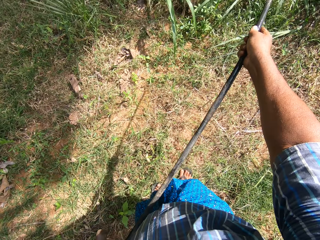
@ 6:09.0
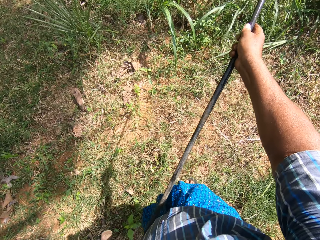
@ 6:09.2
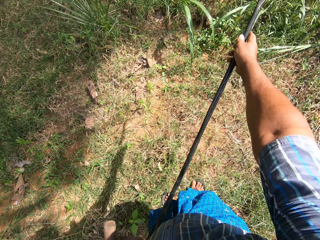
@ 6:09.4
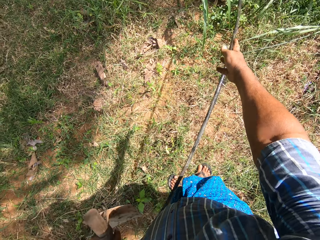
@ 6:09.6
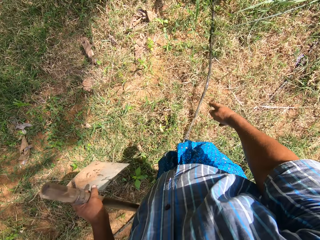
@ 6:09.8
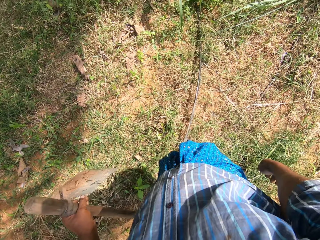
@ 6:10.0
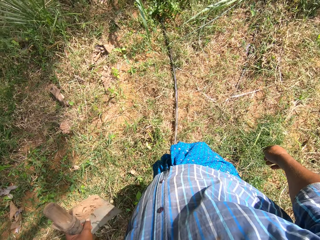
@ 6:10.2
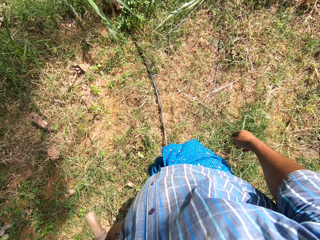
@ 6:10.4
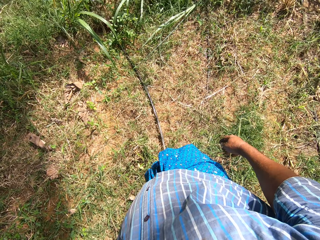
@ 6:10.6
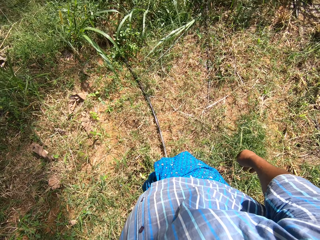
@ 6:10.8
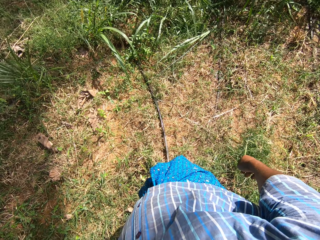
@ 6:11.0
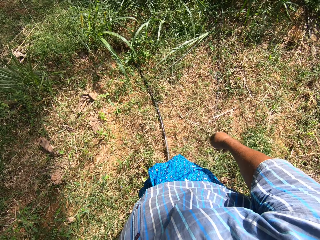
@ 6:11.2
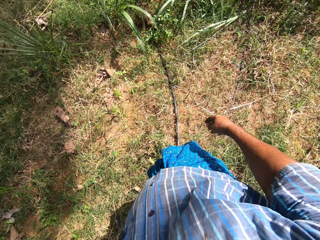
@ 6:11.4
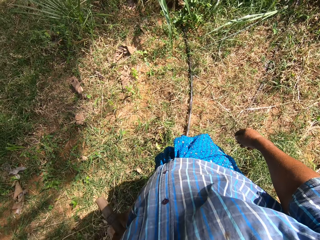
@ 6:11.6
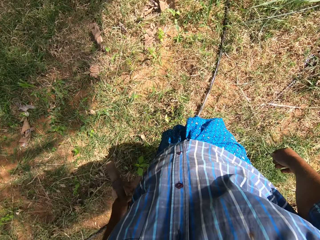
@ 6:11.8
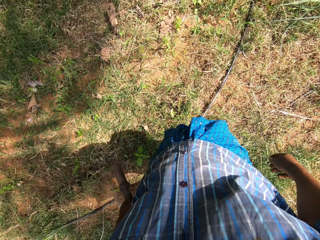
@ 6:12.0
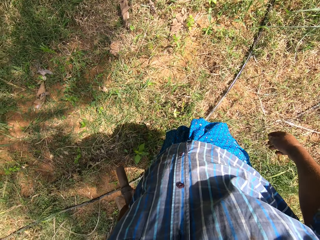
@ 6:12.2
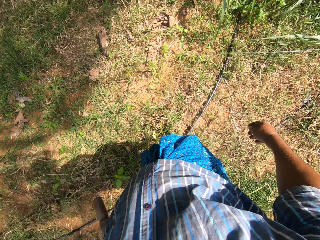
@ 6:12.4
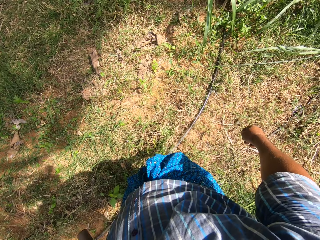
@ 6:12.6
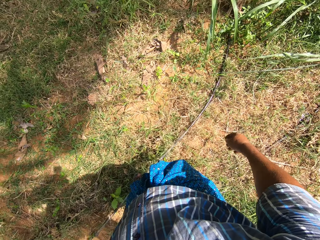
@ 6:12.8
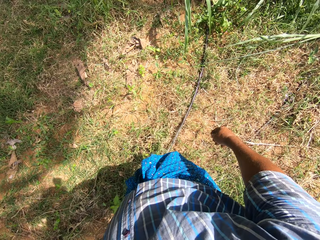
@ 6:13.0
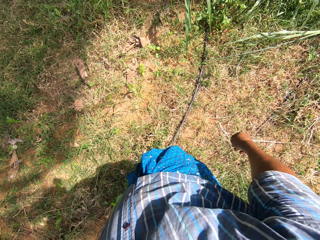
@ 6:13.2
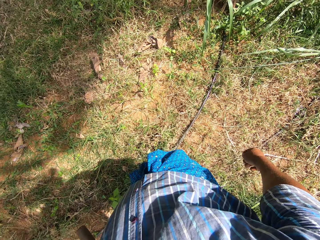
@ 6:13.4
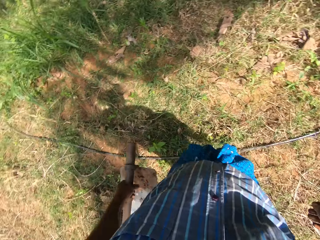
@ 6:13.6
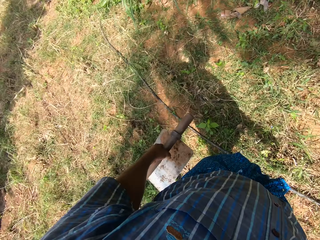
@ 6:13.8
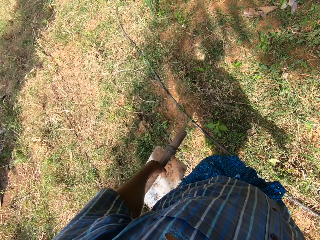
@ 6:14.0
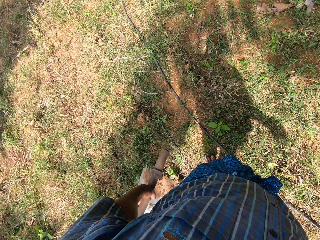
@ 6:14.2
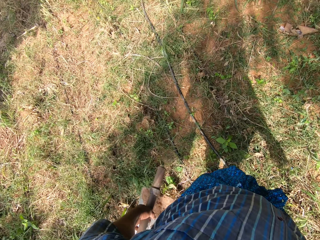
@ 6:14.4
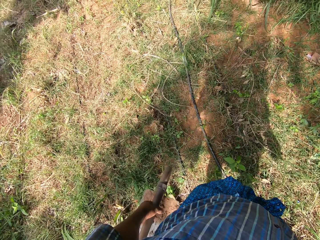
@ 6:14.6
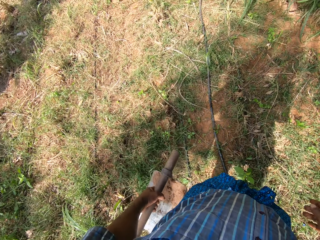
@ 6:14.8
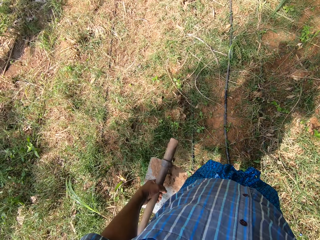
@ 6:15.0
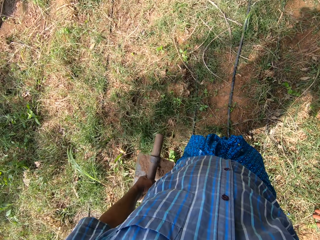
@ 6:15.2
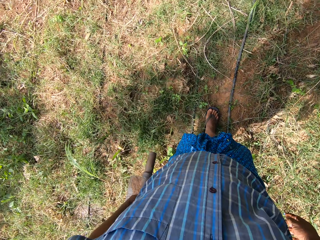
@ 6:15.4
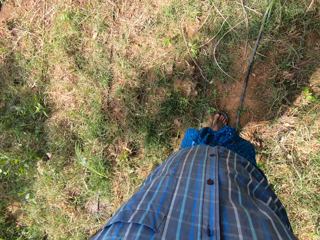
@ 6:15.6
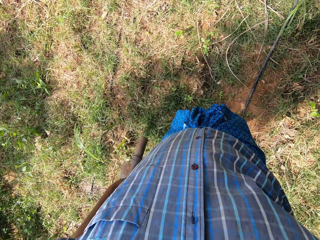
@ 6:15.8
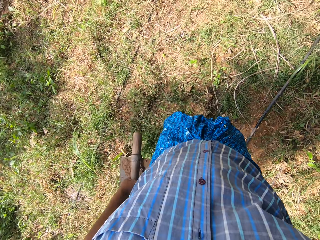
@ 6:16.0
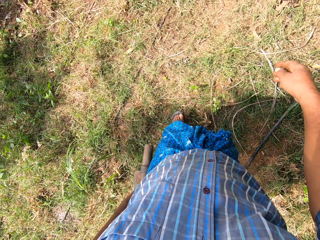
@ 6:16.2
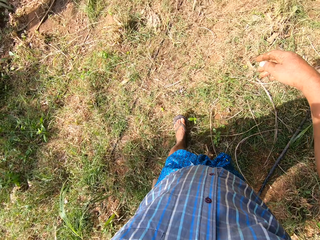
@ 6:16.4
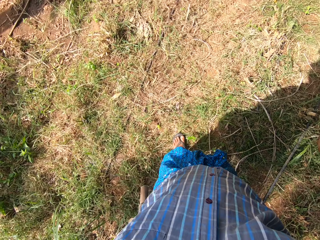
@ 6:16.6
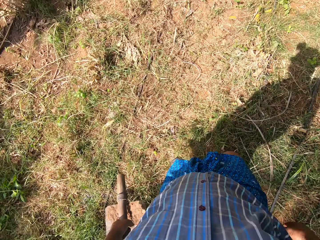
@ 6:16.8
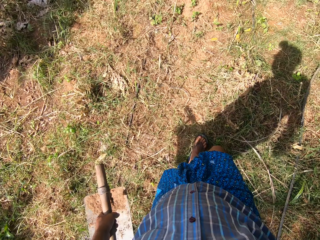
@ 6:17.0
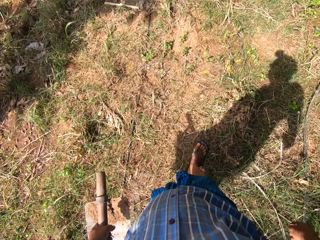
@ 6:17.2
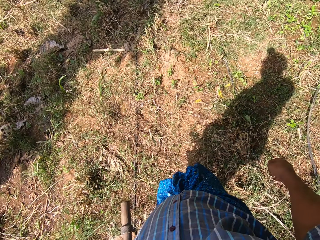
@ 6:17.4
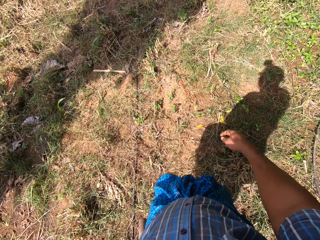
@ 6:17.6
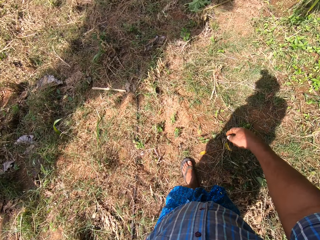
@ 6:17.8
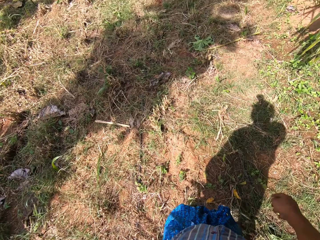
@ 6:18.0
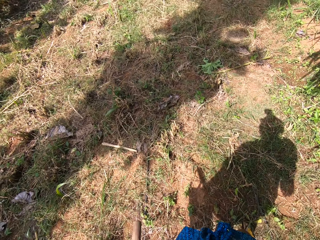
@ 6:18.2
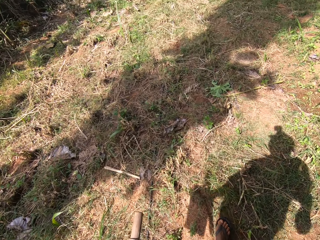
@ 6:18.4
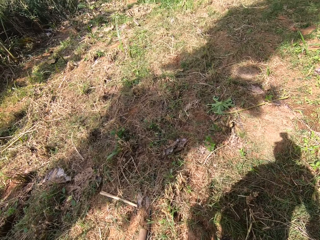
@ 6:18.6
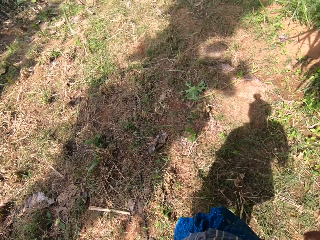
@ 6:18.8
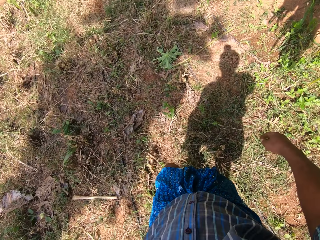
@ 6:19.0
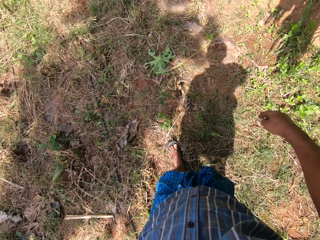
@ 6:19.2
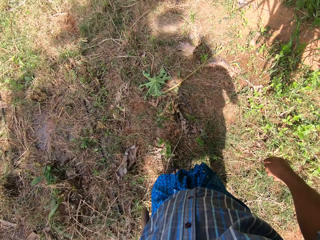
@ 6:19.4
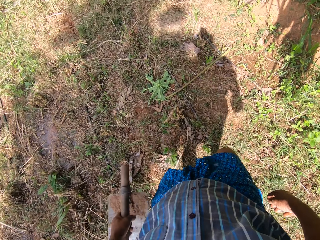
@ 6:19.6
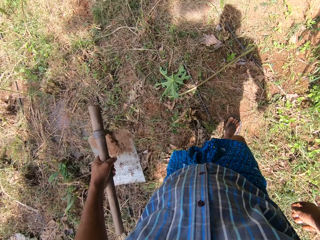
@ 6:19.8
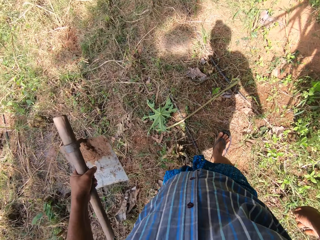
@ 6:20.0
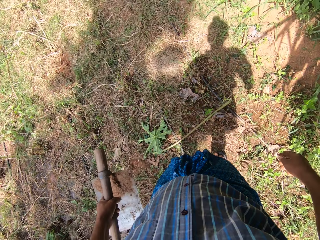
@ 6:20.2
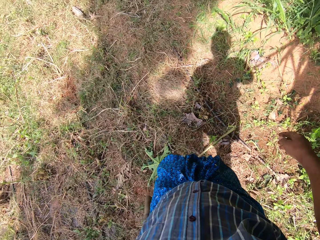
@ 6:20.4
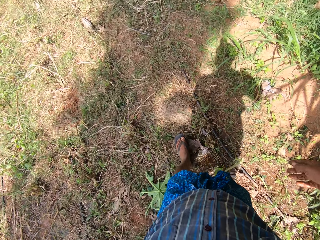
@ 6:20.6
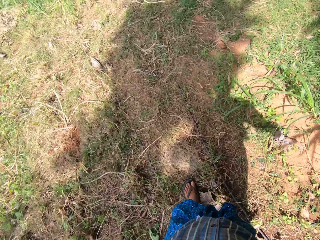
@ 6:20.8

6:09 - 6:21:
The camera wearer drops the pipe on the ground with his hands. He moves the pipe with his left leg. He stares. He walks towards the left.

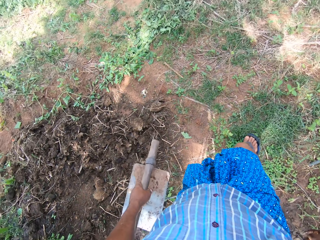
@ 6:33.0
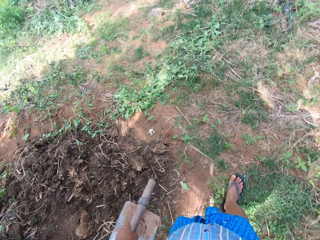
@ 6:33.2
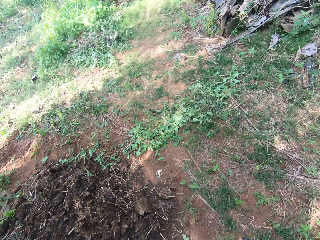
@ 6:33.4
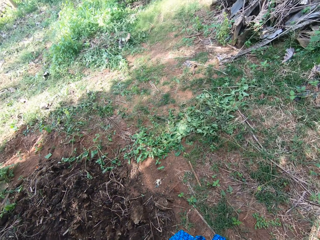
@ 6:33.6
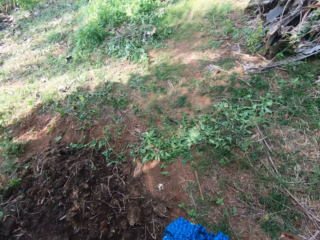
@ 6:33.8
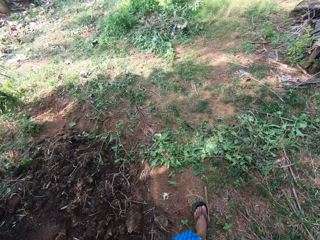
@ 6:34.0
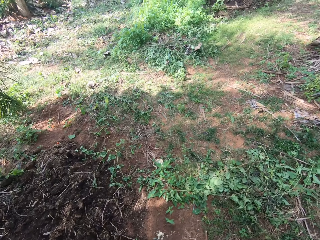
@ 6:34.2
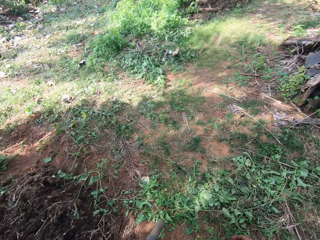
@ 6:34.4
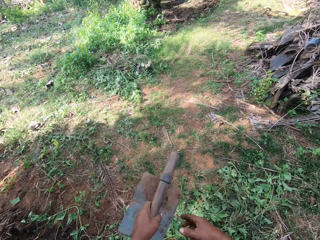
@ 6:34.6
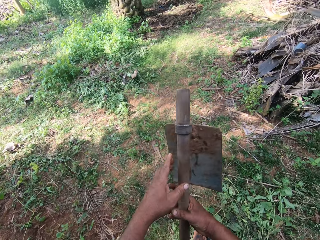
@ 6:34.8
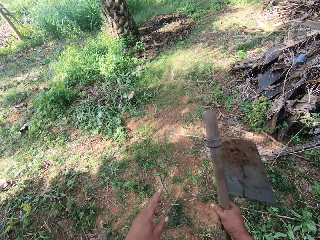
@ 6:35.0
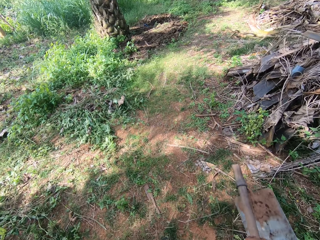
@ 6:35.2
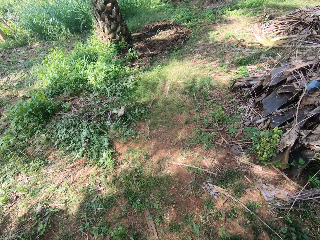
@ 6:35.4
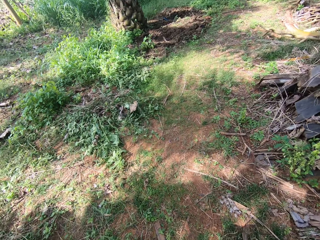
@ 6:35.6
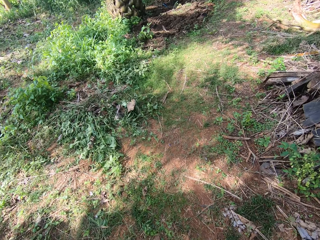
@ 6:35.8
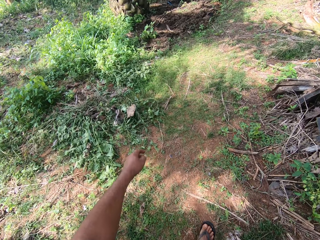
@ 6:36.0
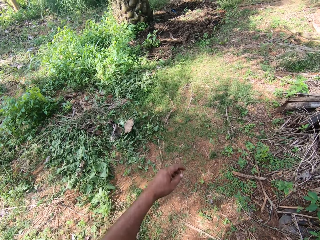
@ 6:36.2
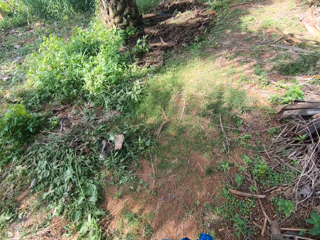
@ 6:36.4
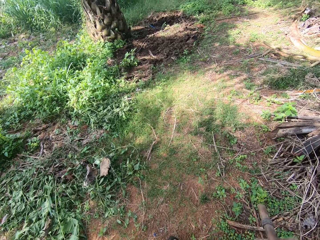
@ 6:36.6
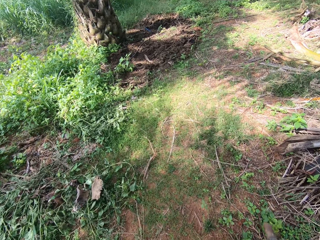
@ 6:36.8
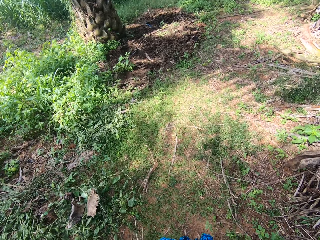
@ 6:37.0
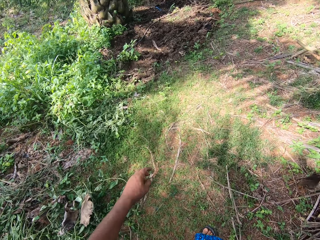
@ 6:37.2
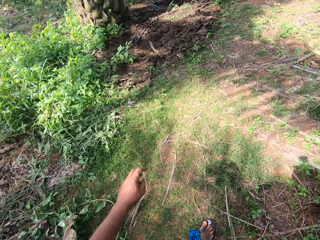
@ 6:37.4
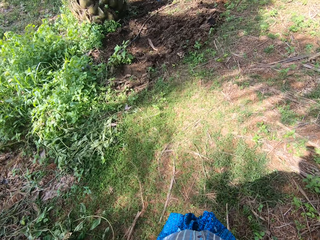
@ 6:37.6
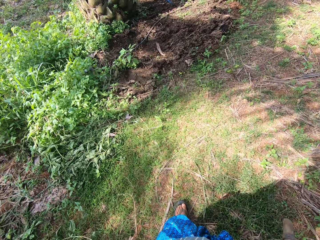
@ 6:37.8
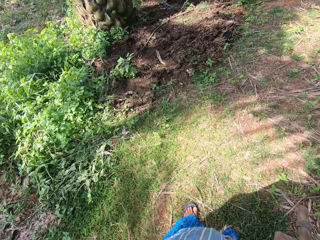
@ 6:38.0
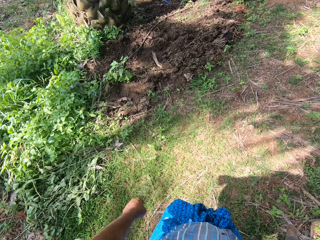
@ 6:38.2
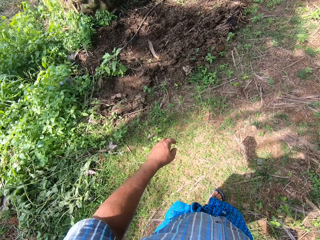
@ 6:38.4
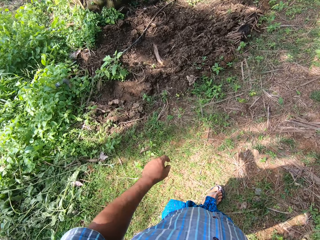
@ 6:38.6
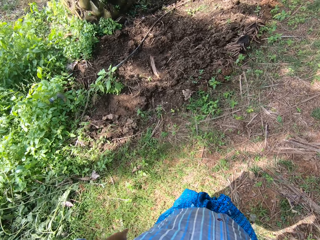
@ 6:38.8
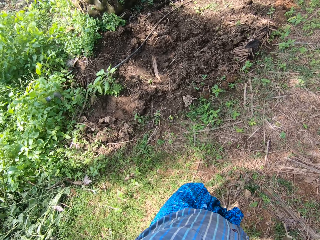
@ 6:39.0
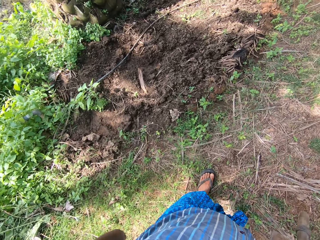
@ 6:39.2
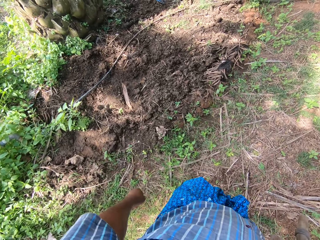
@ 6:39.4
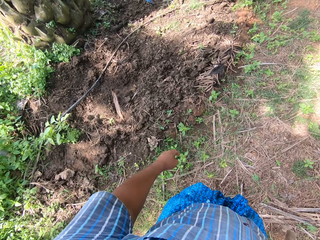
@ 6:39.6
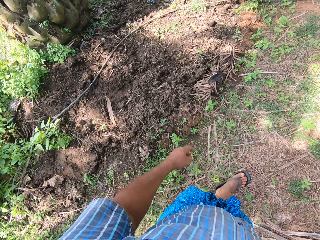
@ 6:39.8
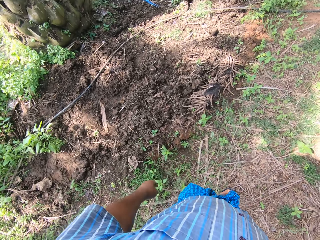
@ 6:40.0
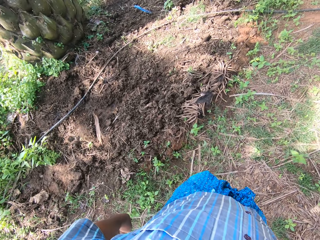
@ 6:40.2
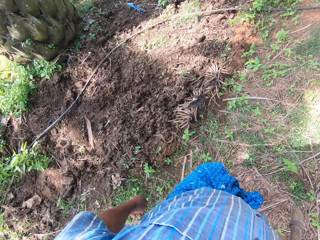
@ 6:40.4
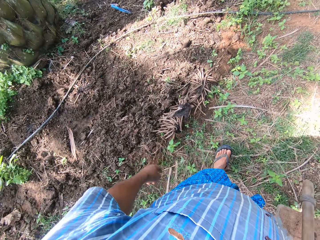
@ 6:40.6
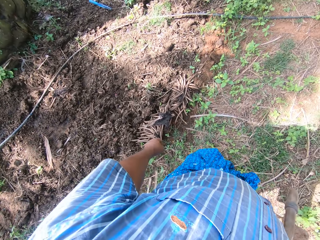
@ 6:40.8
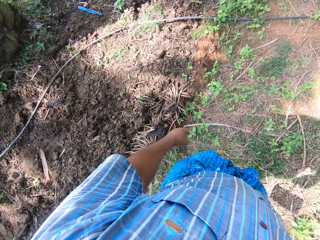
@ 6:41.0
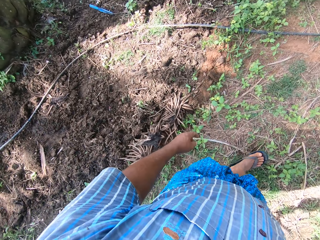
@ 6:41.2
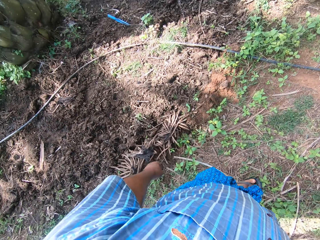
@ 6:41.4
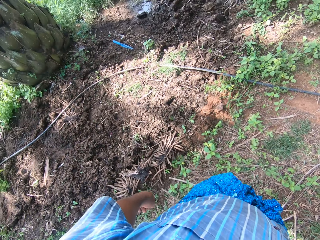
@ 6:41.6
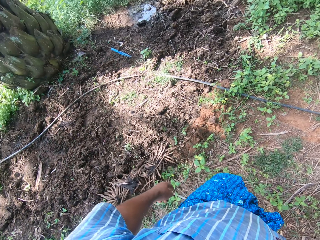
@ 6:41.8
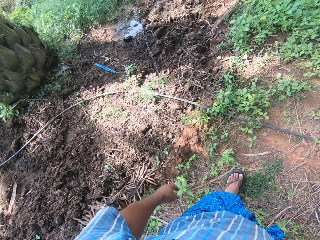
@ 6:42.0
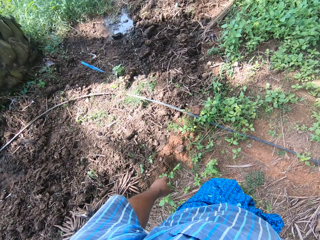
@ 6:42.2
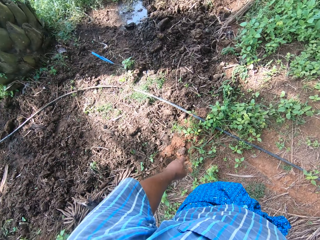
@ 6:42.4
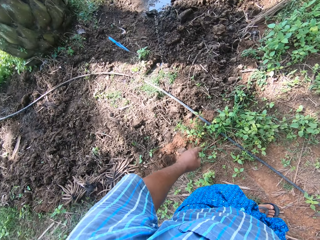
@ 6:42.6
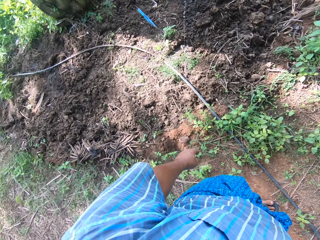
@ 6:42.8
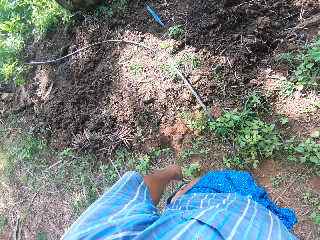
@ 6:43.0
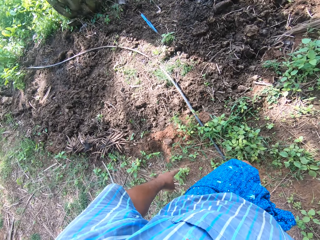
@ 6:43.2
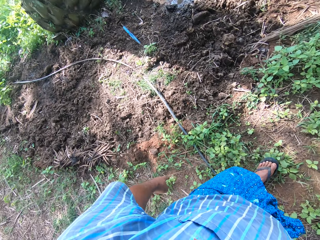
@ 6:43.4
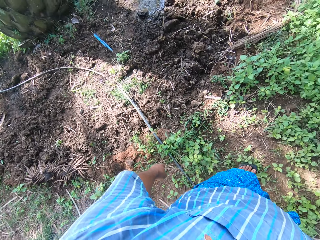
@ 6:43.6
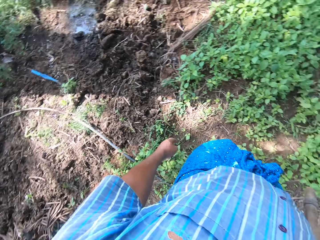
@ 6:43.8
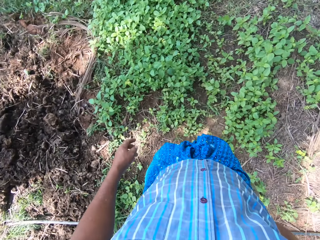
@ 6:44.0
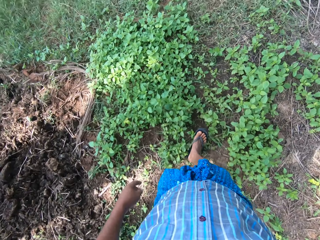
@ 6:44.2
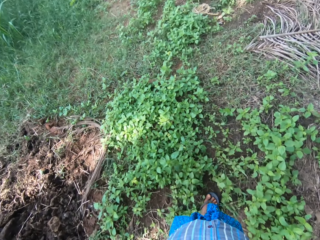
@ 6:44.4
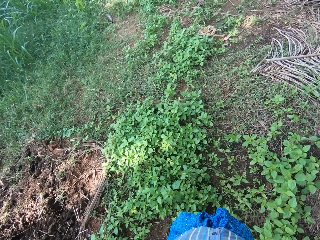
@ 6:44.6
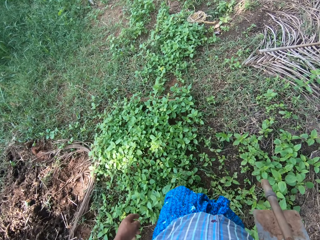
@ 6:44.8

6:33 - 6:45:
The camera wearer passes the hoe to his right hand. He walks.
